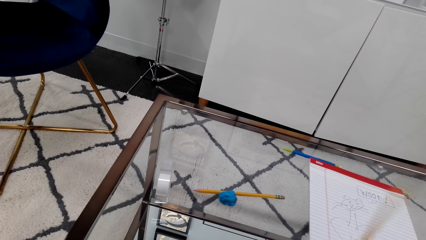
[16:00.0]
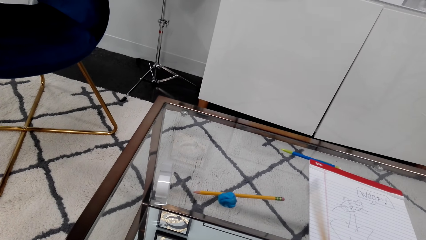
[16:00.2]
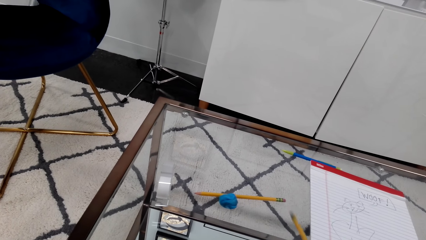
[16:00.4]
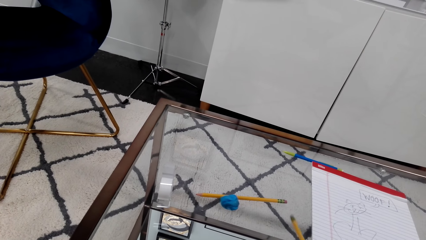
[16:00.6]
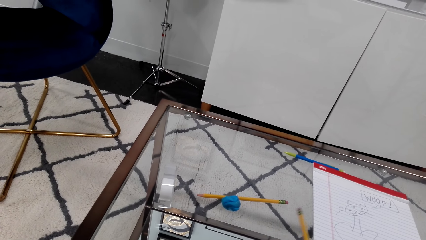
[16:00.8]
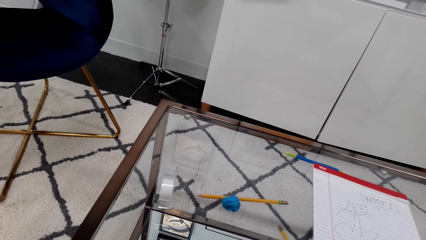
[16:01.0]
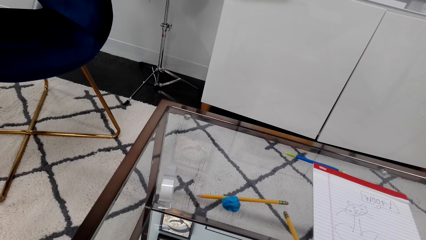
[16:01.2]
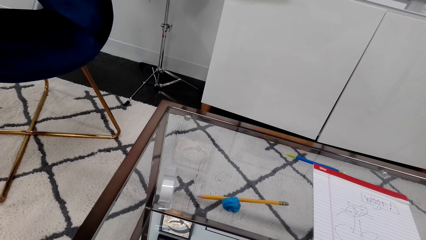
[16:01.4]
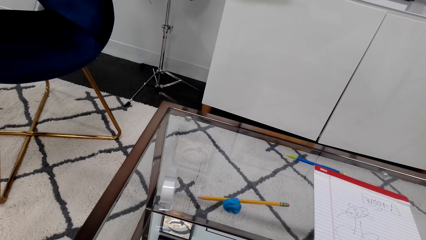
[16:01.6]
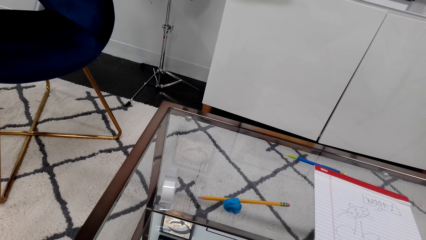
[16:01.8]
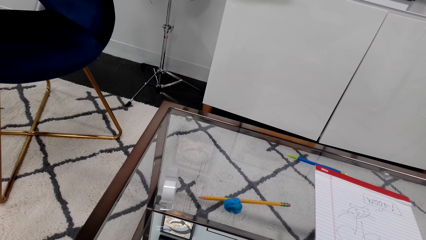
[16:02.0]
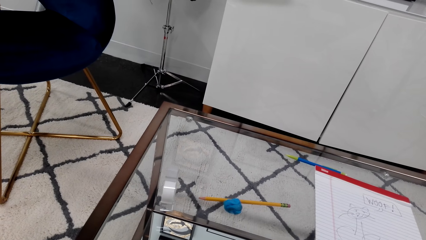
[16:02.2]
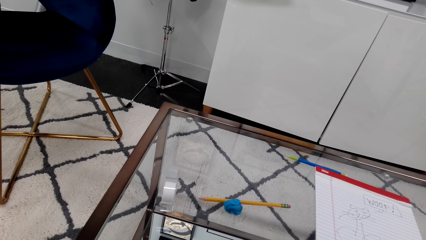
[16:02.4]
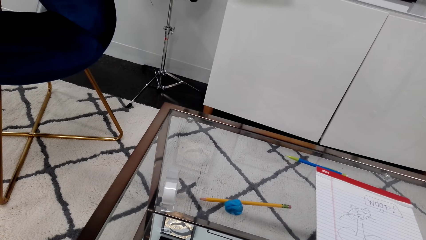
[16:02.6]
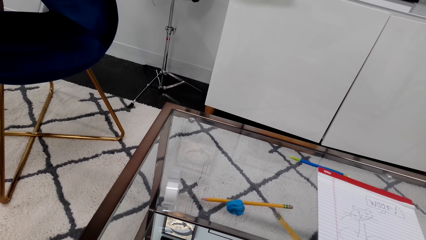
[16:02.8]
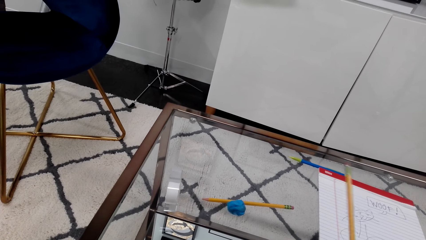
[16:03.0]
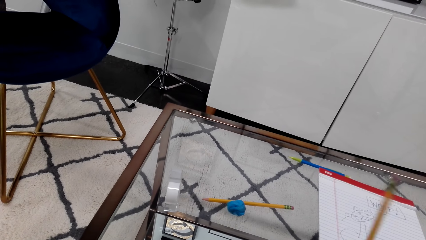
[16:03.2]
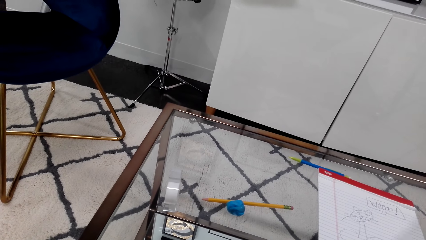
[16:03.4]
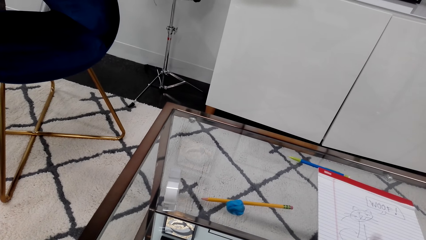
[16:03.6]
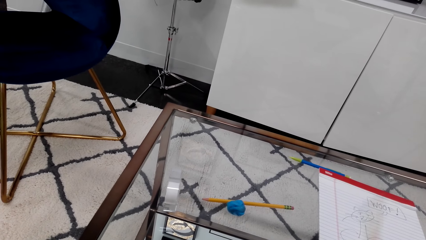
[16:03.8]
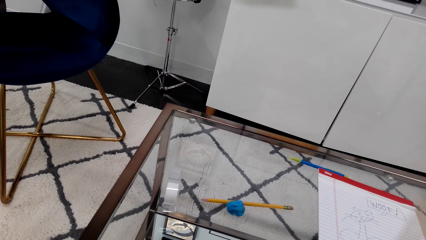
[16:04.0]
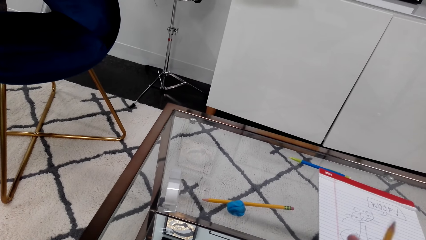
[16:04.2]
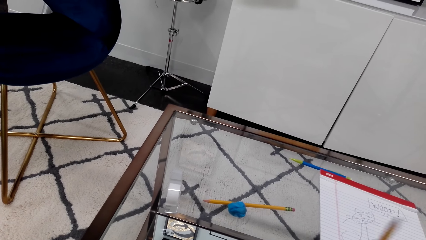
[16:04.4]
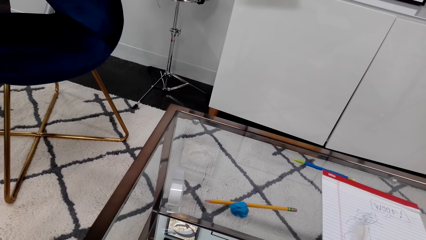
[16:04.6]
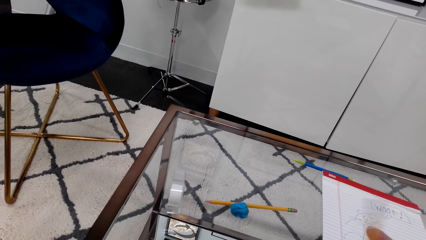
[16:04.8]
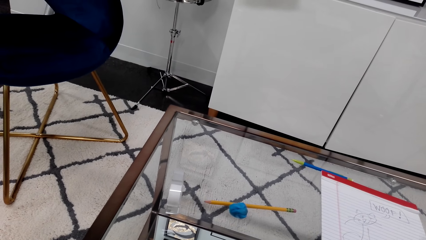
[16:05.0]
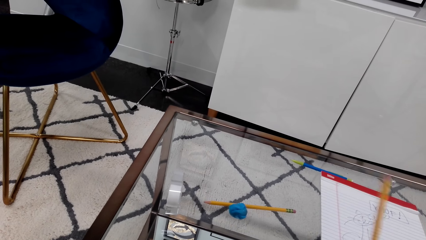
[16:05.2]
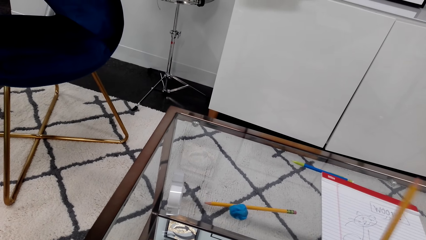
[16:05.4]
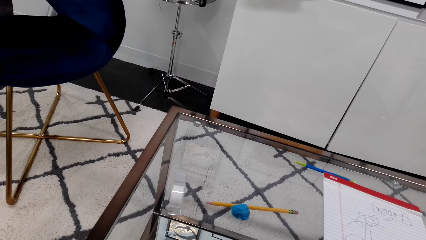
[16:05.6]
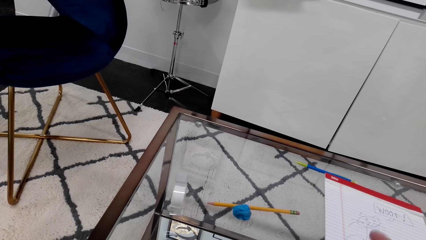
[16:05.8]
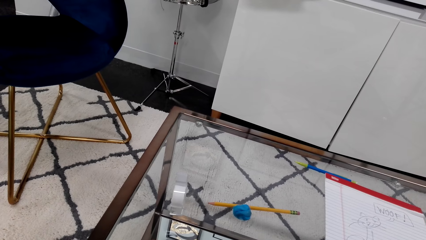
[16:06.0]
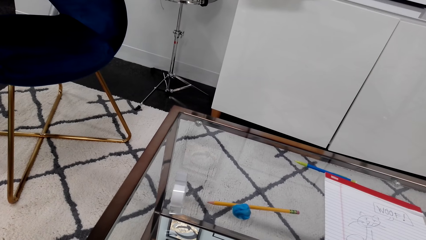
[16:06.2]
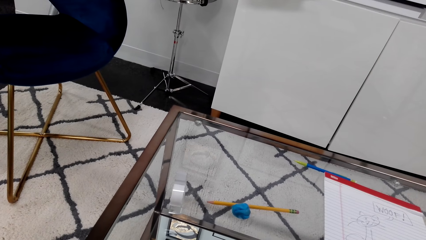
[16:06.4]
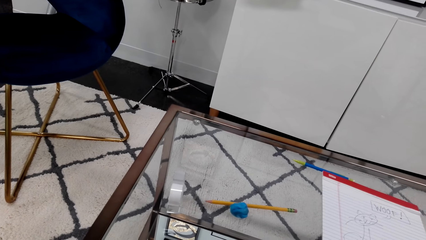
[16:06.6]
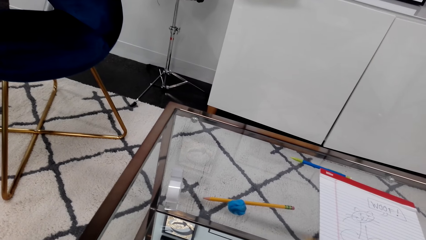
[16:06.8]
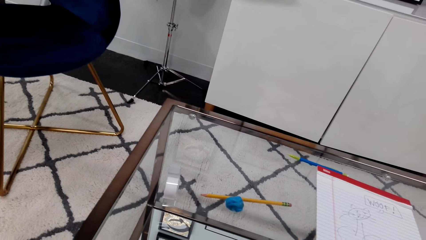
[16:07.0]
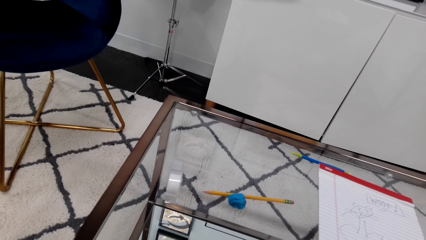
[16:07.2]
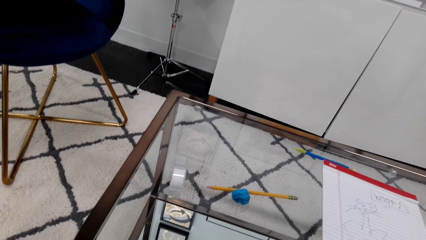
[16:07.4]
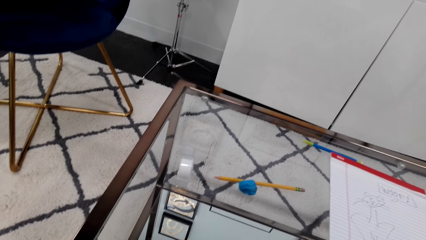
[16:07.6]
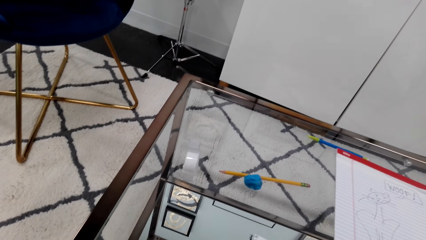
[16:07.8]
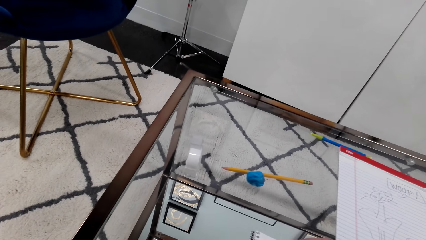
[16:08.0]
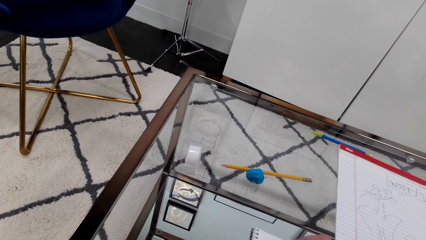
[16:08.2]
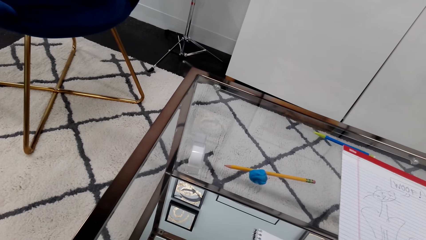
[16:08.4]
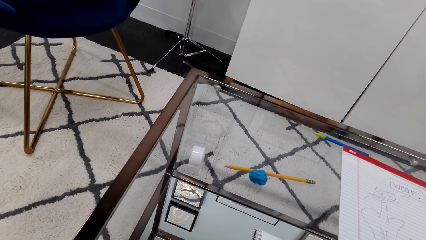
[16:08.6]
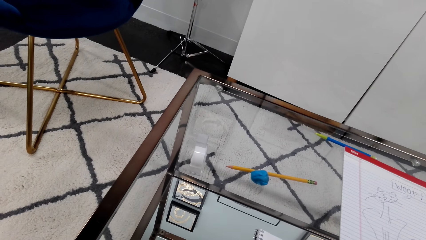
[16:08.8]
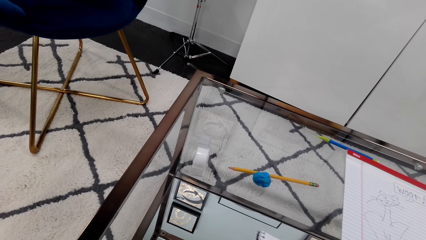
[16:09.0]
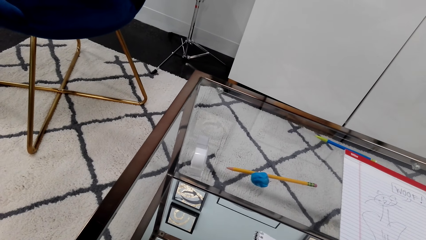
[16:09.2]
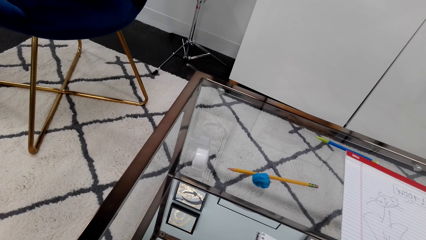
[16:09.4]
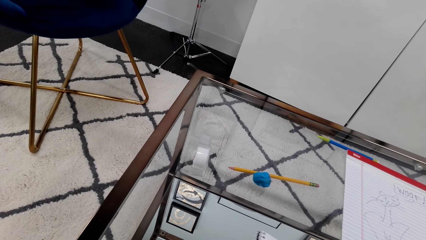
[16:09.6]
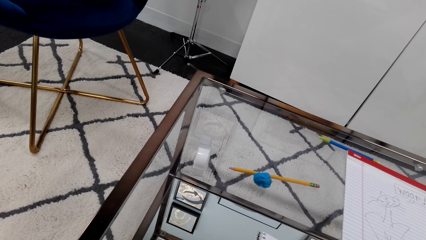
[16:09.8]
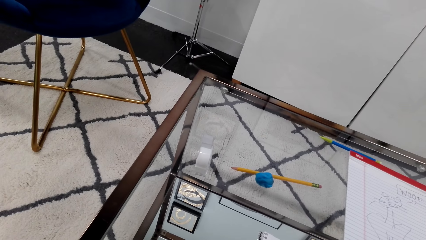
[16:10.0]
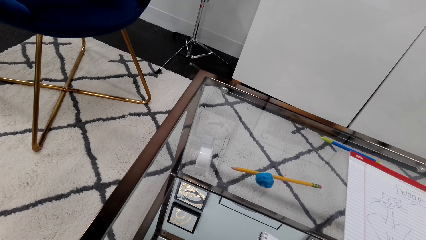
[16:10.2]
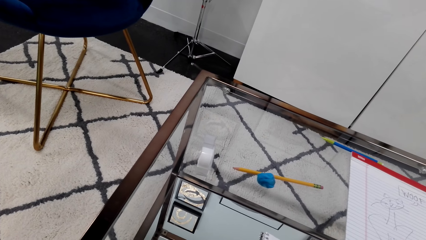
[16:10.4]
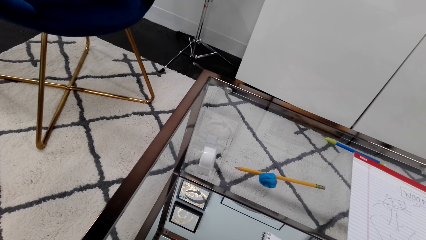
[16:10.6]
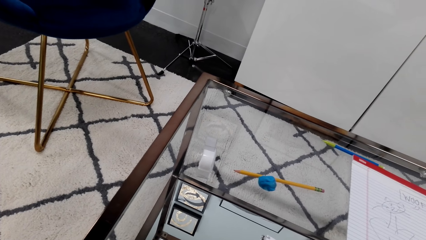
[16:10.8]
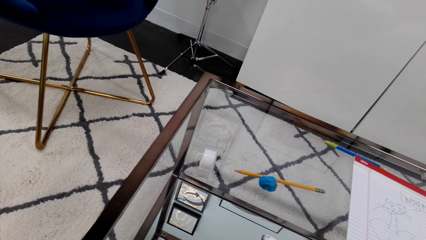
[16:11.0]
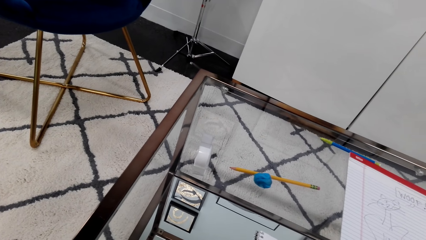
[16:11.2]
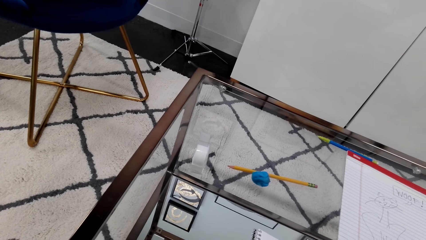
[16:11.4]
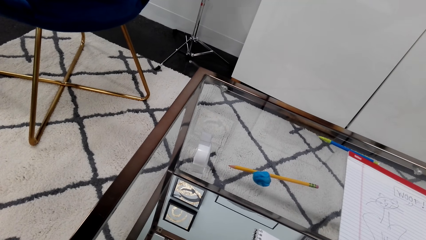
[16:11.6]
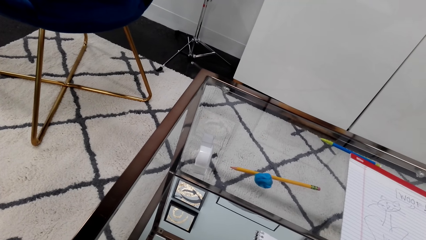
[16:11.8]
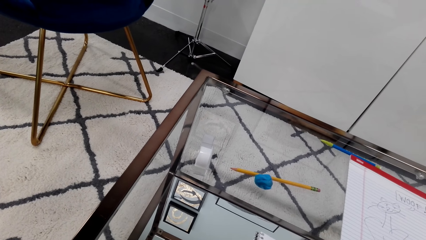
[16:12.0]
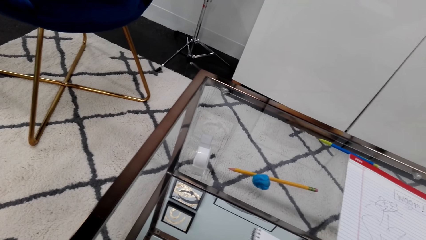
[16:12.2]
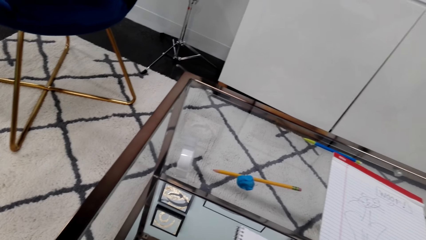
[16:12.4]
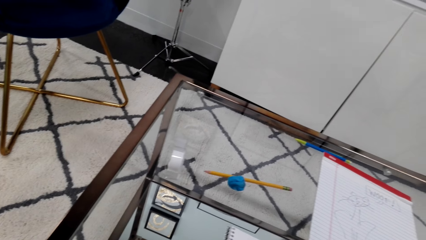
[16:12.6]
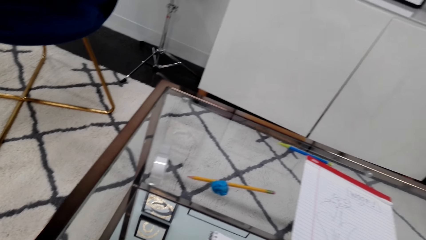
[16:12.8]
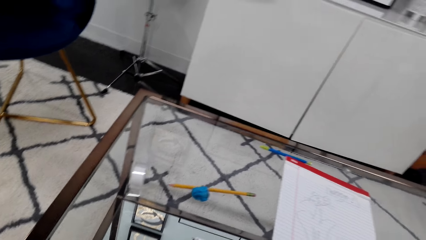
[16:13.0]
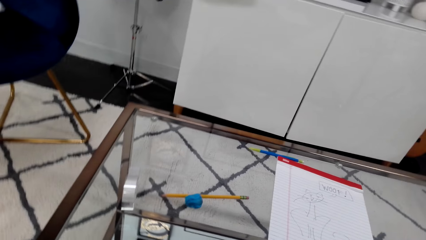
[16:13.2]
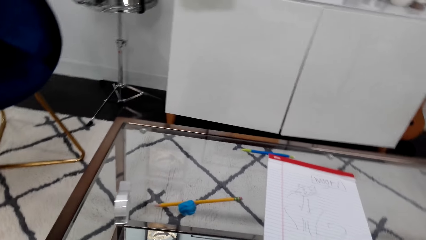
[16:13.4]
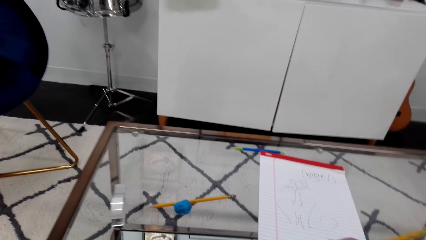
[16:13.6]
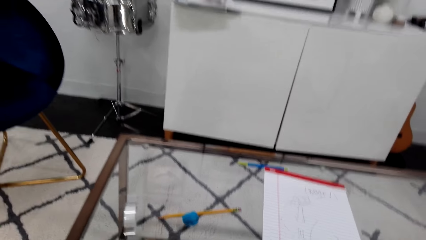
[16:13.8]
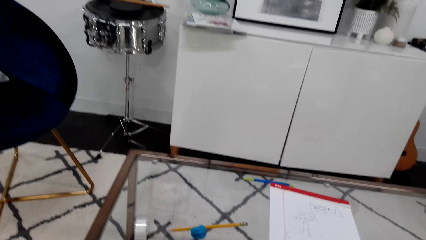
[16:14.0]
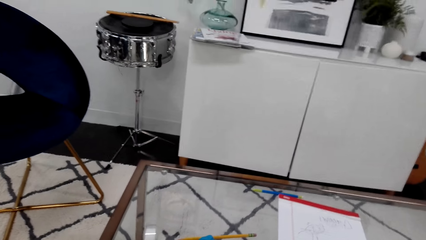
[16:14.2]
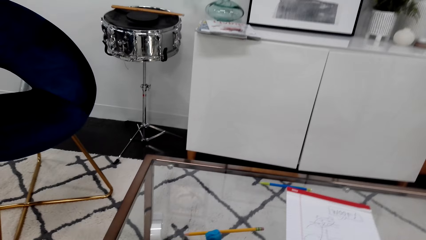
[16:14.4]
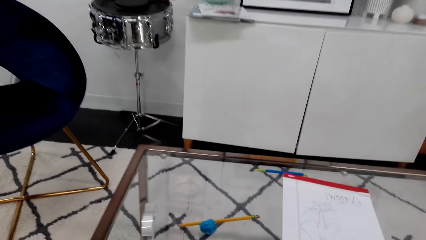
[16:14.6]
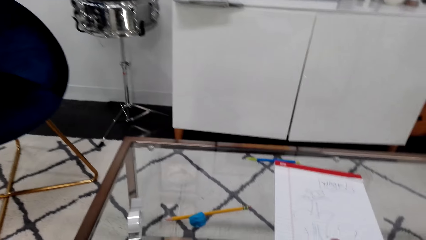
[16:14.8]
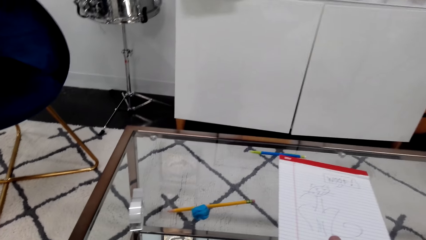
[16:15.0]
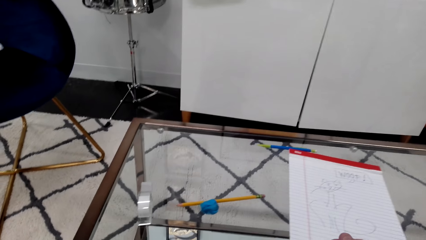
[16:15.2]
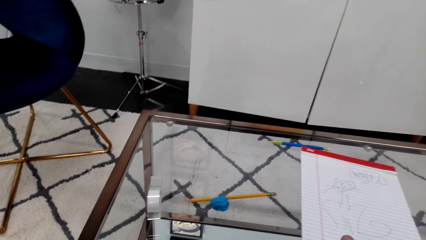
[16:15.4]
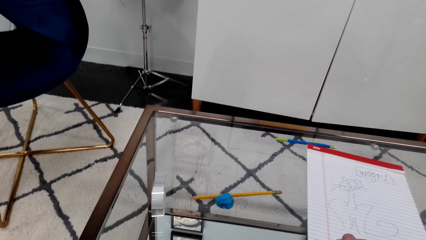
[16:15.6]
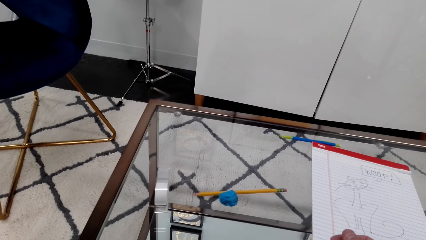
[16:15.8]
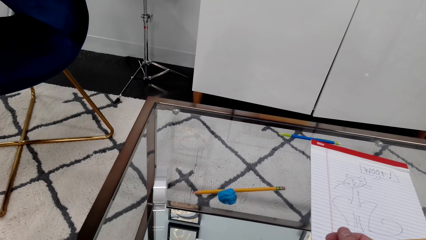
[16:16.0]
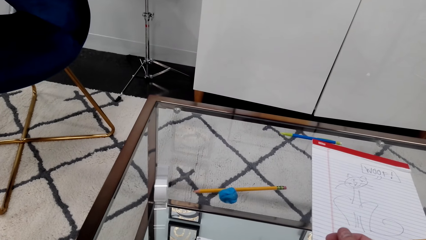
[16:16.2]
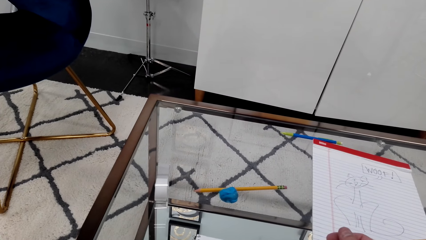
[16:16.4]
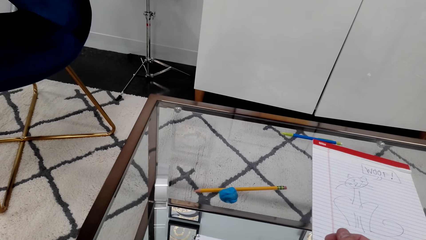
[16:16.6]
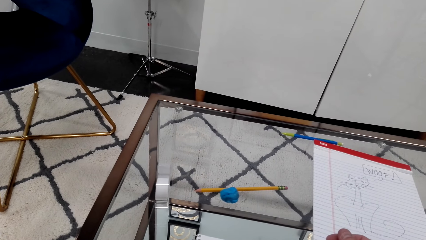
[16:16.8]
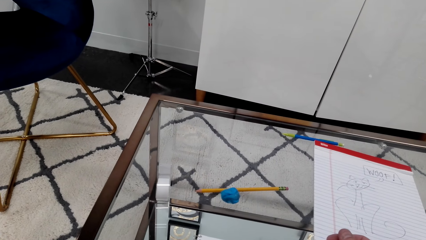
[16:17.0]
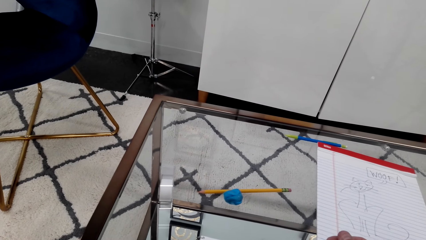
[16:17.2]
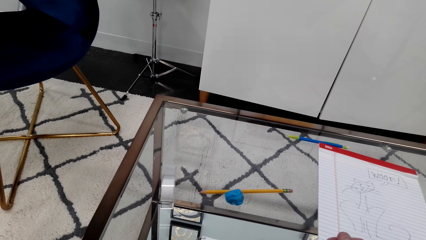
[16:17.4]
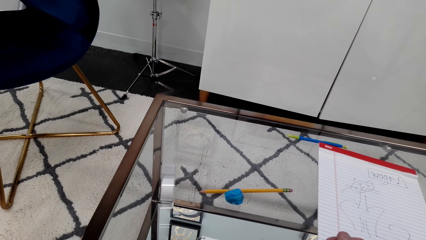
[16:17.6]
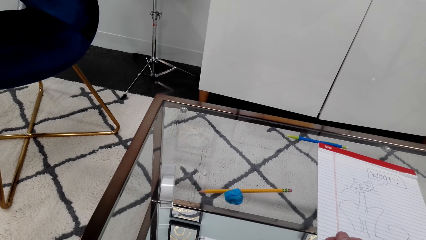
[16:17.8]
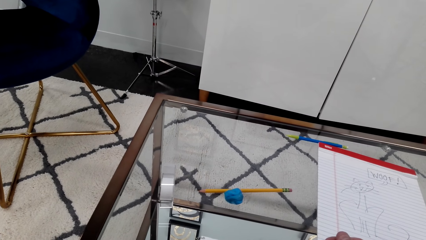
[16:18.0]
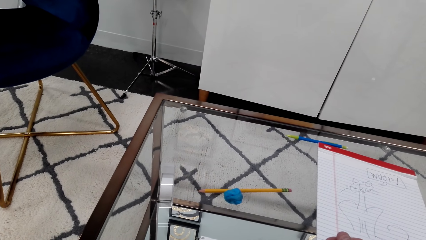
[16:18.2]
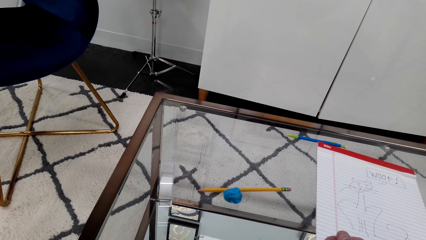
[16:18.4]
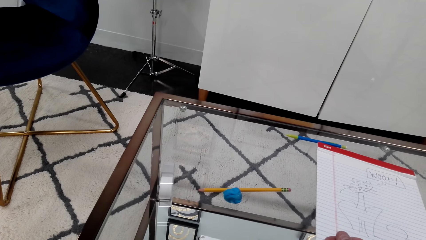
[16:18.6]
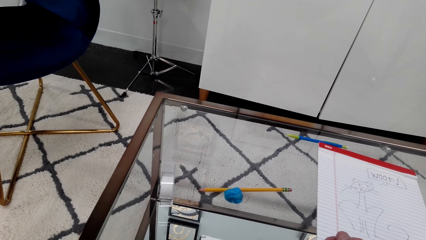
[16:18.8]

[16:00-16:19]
The camera wearer taps the pencil on the table. They move the pencil. They lift the pencil.
